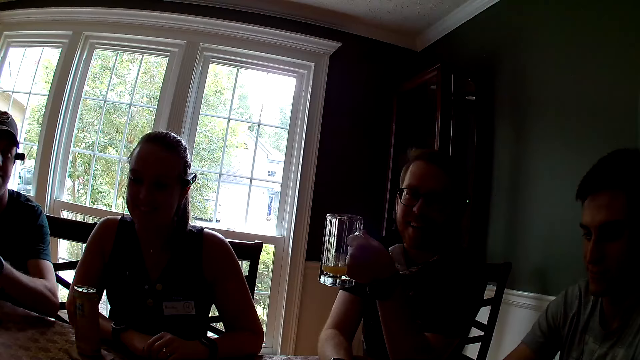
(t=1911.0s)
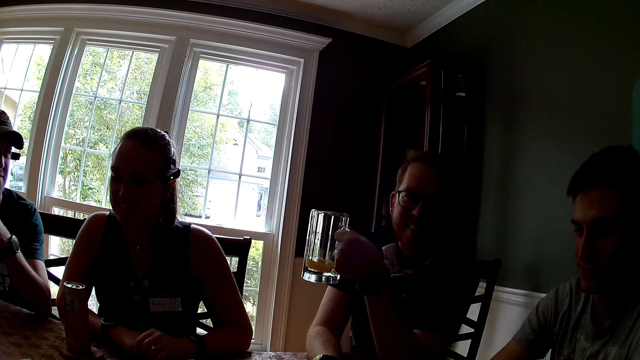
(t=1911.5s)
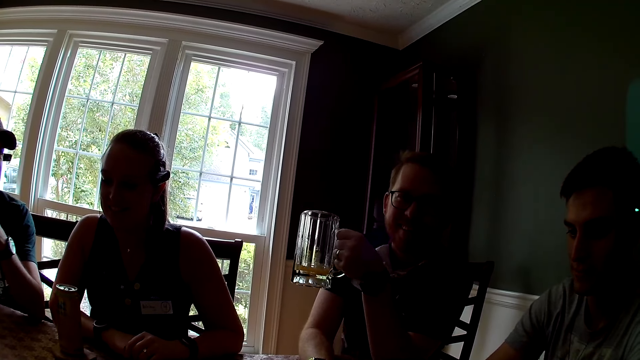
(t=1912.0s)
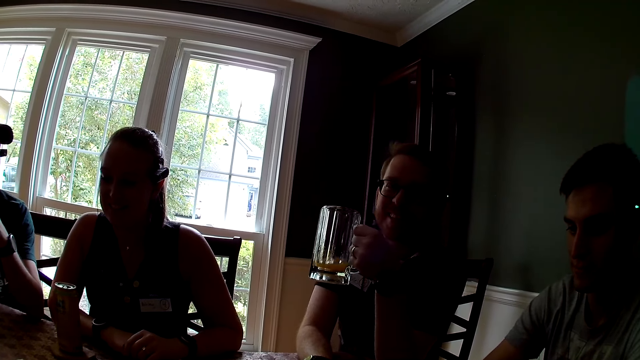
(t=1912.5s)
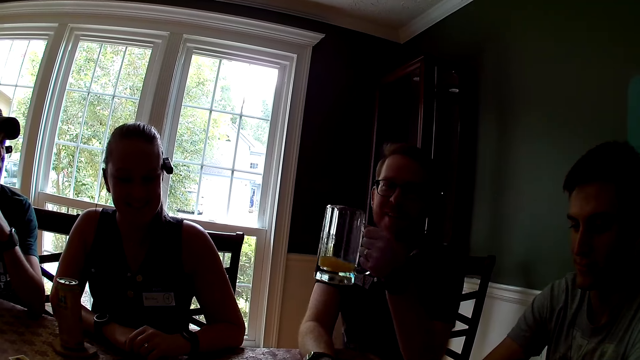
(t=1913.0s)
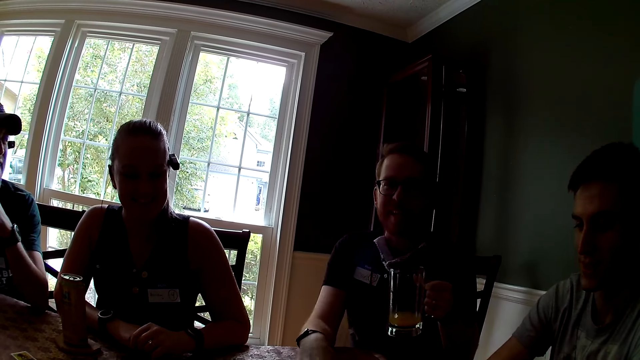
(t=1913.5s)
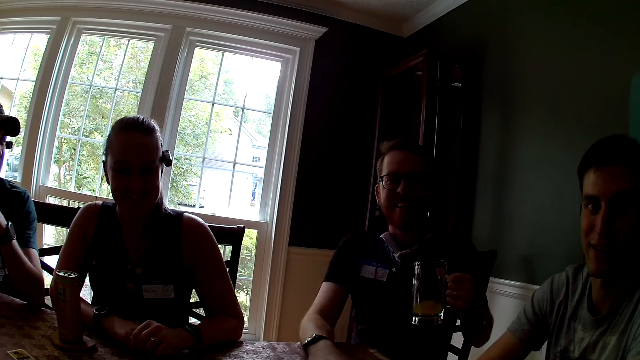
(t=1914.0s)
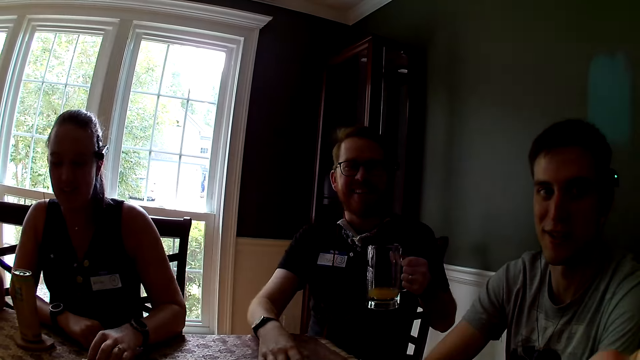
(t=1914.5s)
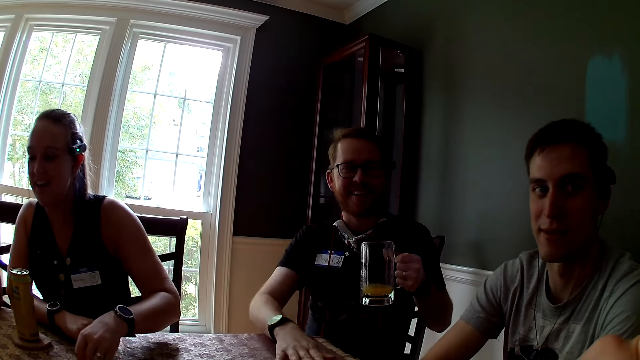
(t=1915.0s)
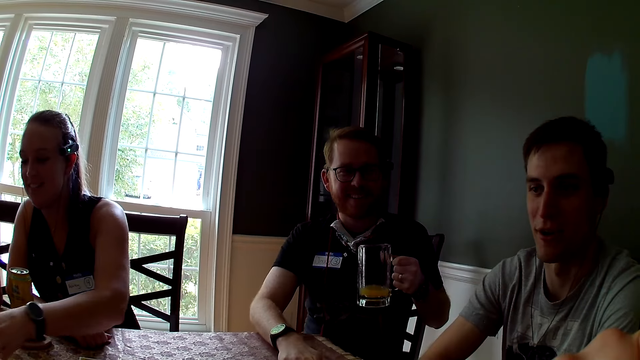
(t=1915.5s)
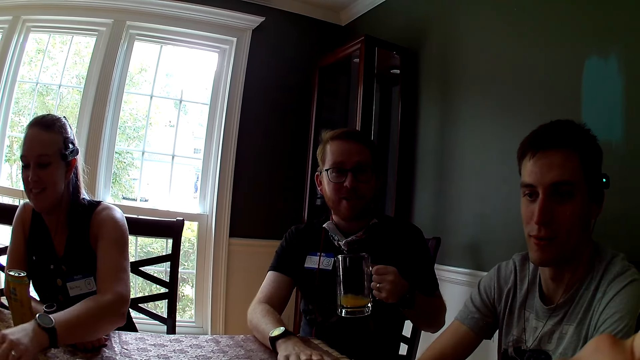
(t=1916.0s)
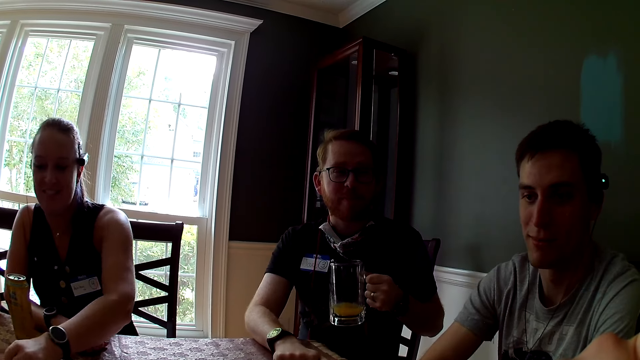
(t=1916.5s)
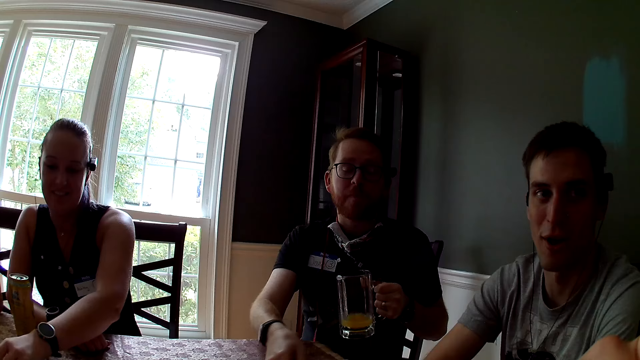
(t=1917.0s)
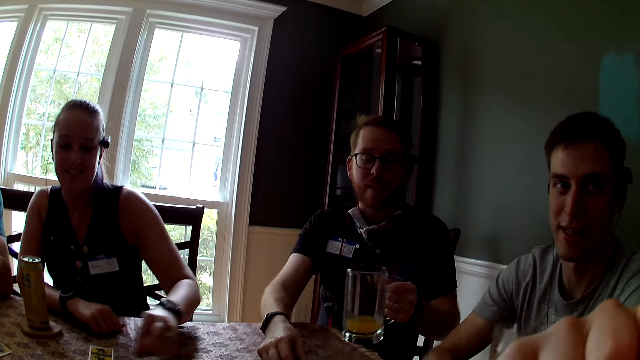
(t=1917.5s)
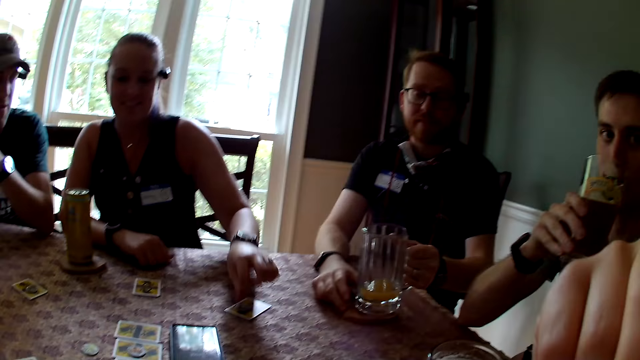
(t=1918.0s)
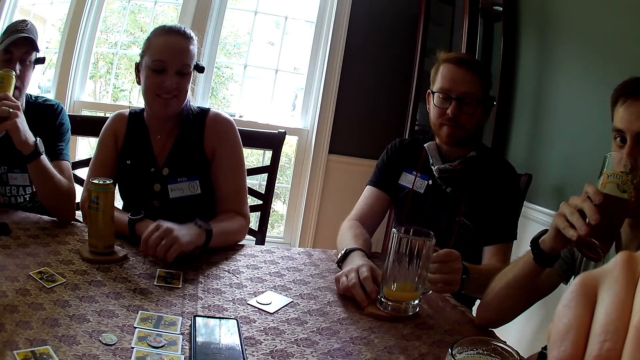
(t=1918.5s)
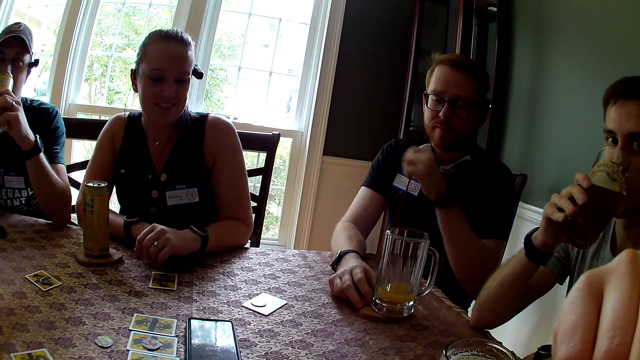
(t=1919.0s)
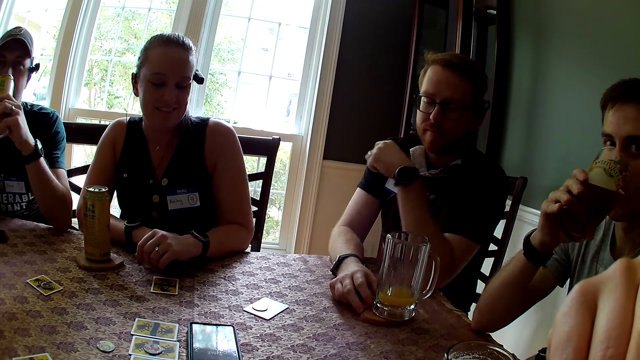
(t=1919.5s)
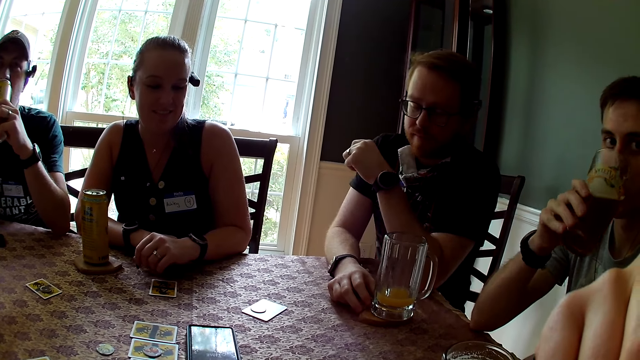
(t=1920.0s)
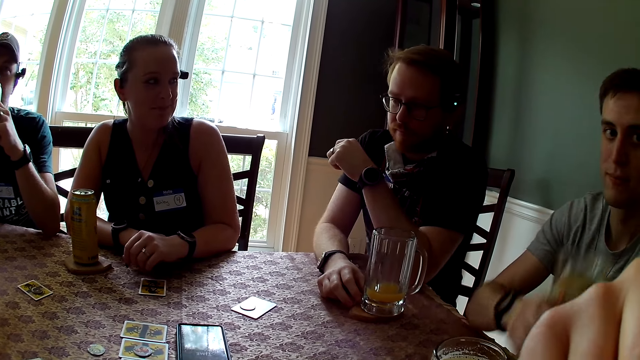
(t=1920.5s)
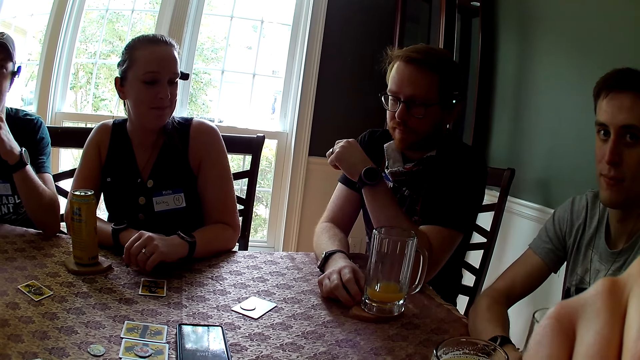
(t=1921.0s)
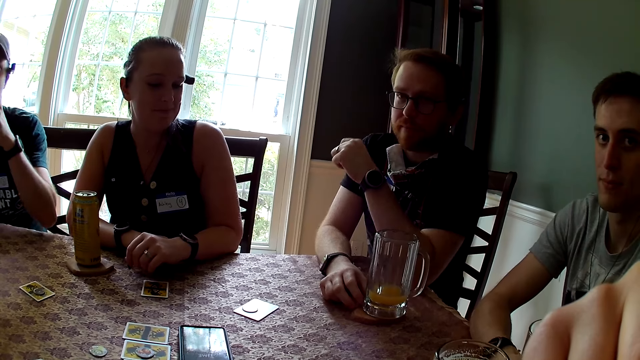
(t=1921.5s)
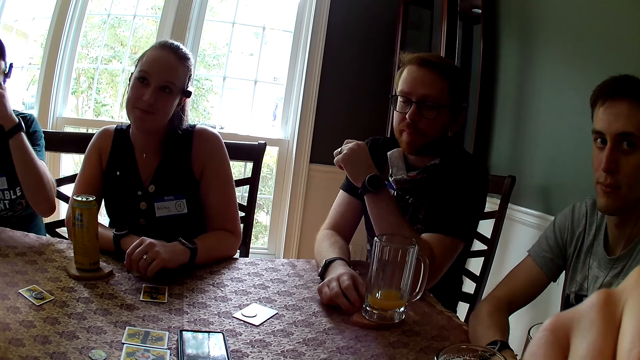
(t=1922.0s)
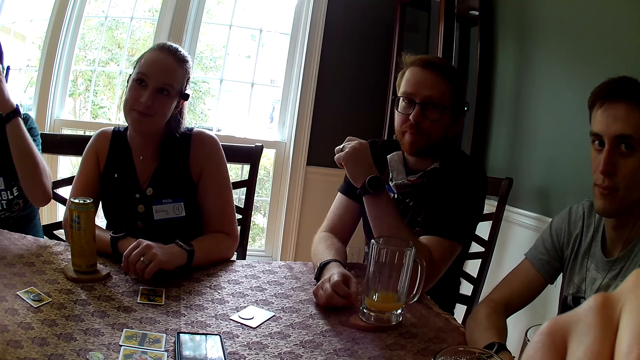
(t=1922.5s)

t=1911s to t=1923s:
The camera wearer looks at a man. They look at another man. A woman picks a token from the table with her left hand. The woman drops the token on a card with her left hand. A man drops the cup of beer on the table with his left hand. Another man drinks beer from a cup in his right hand. A third man drinks beer from a can in his left hand. The man with the cup drops the cup of beer on the table with his right hand.

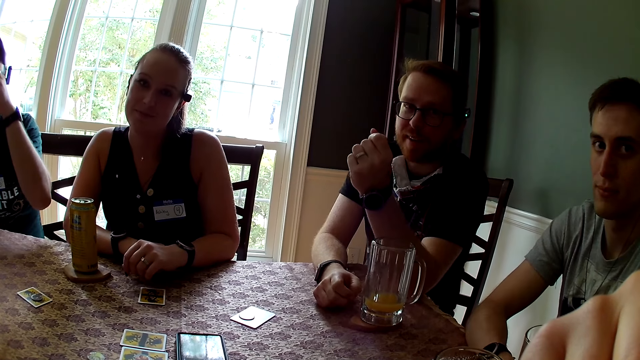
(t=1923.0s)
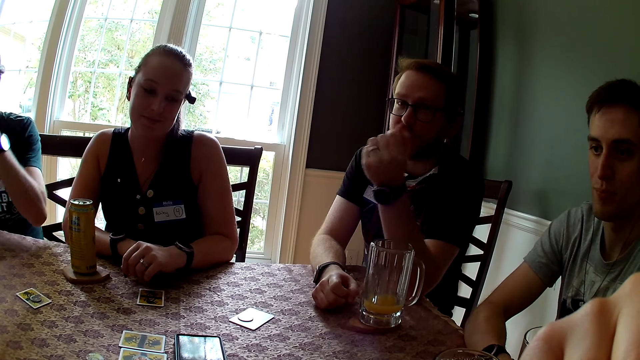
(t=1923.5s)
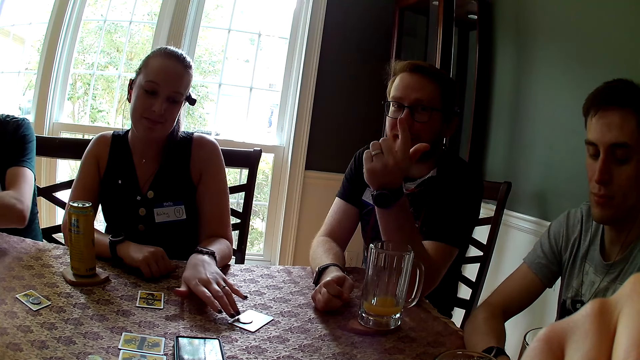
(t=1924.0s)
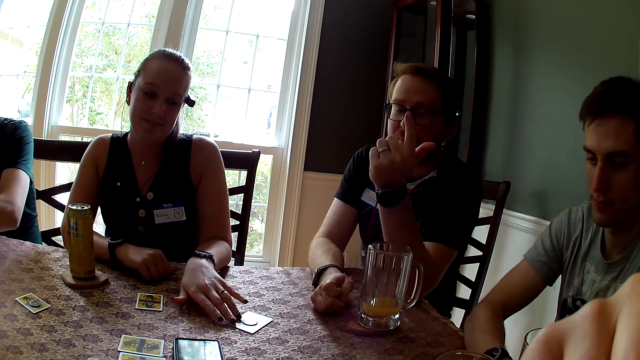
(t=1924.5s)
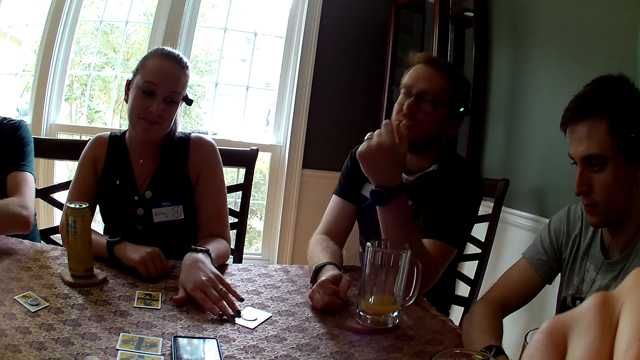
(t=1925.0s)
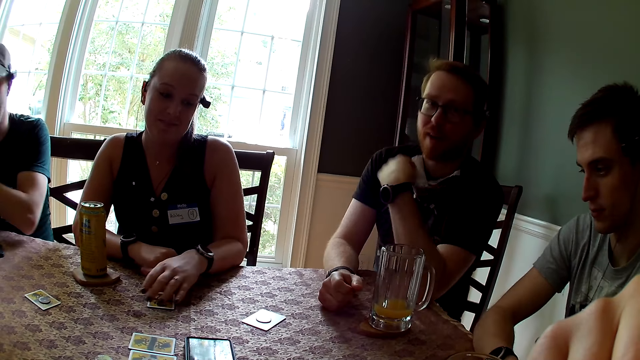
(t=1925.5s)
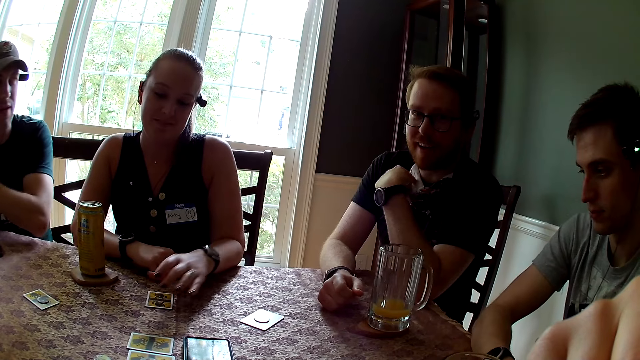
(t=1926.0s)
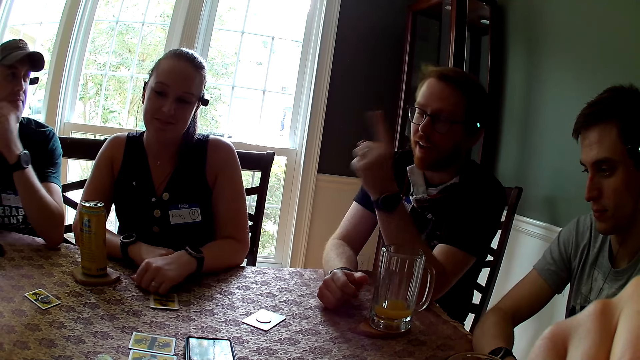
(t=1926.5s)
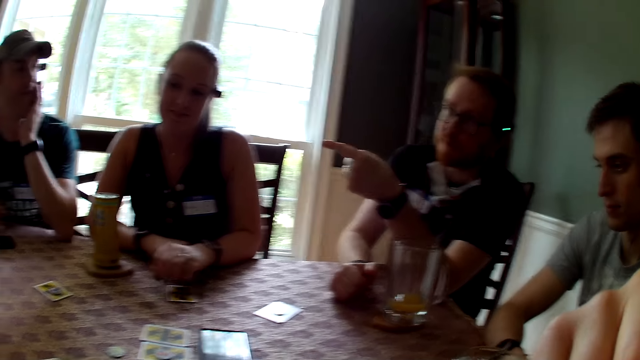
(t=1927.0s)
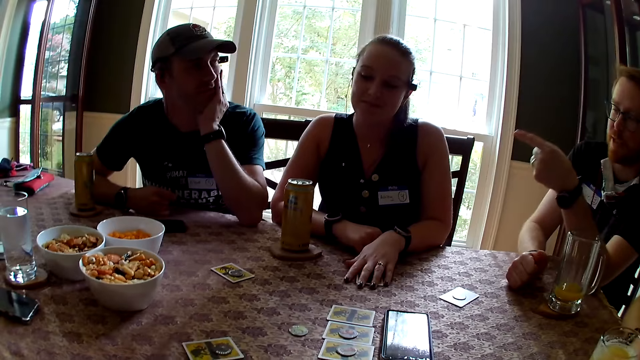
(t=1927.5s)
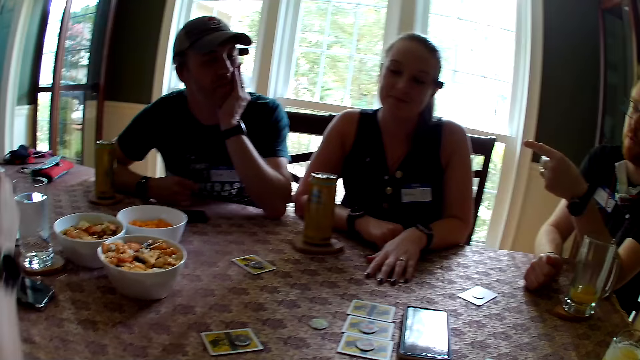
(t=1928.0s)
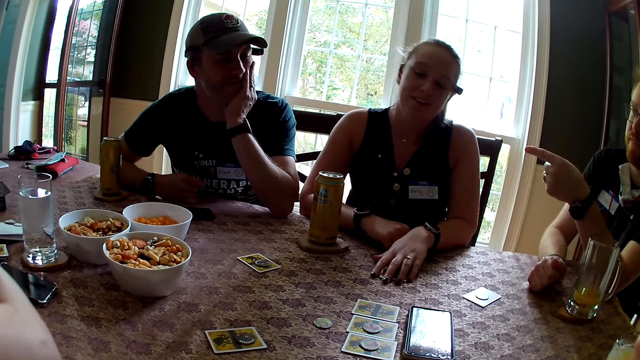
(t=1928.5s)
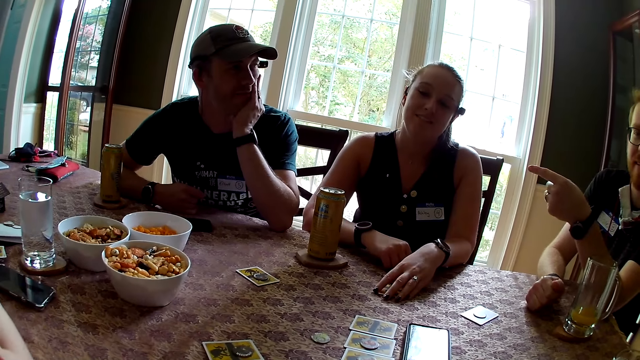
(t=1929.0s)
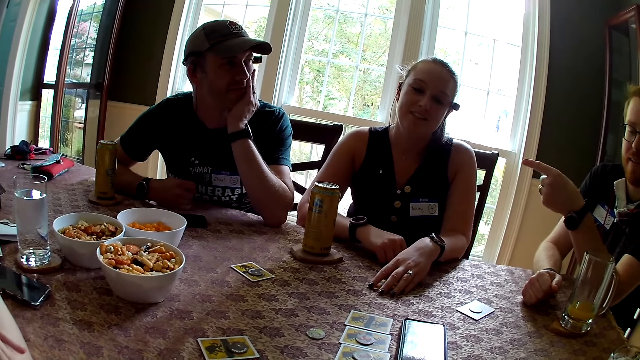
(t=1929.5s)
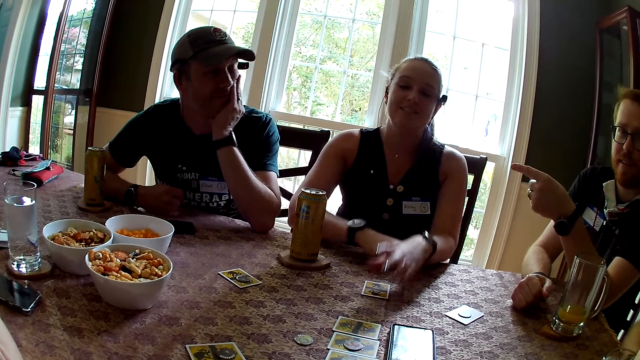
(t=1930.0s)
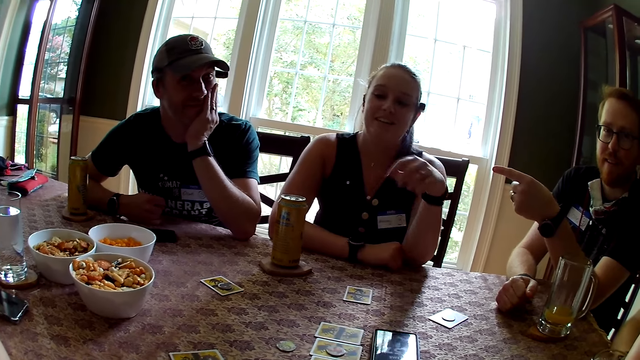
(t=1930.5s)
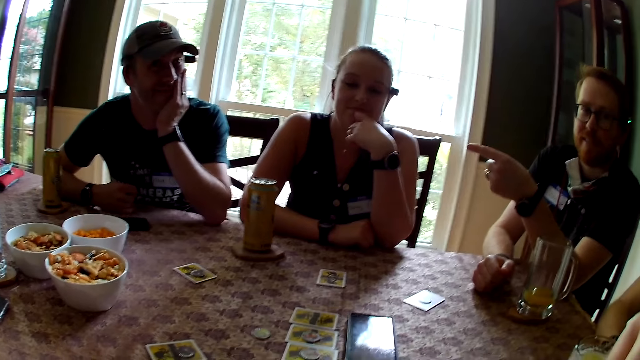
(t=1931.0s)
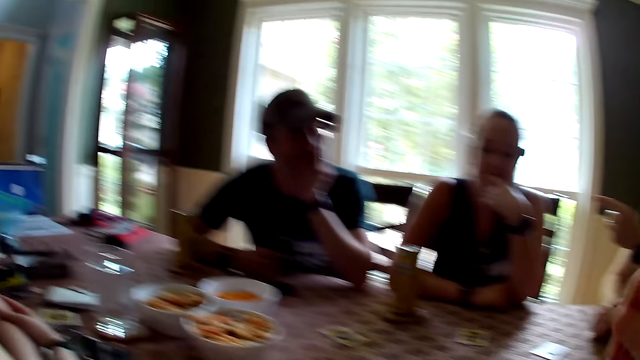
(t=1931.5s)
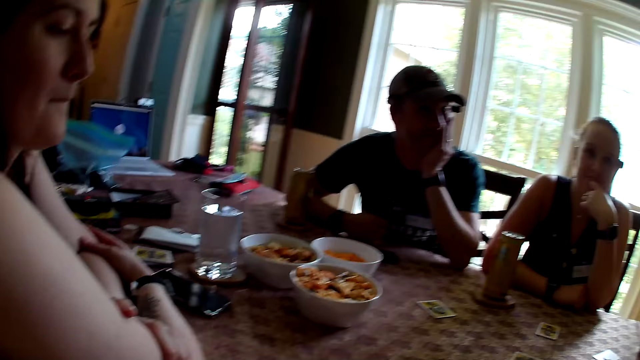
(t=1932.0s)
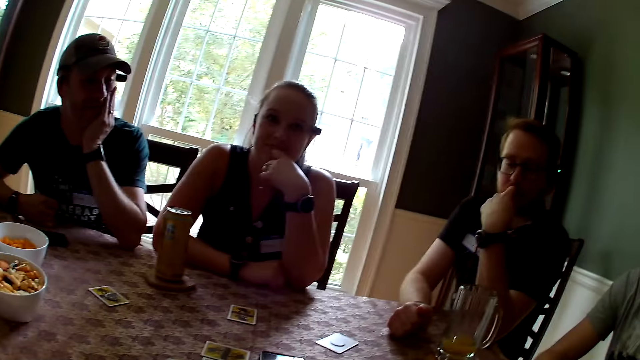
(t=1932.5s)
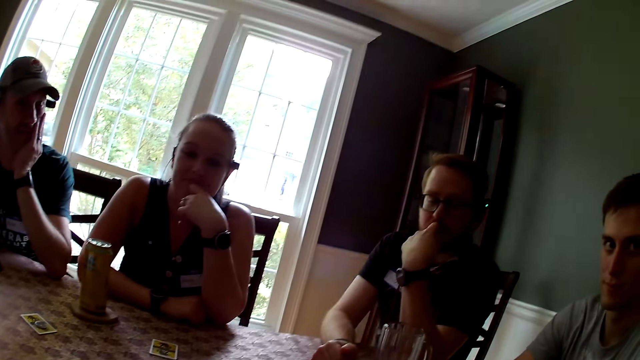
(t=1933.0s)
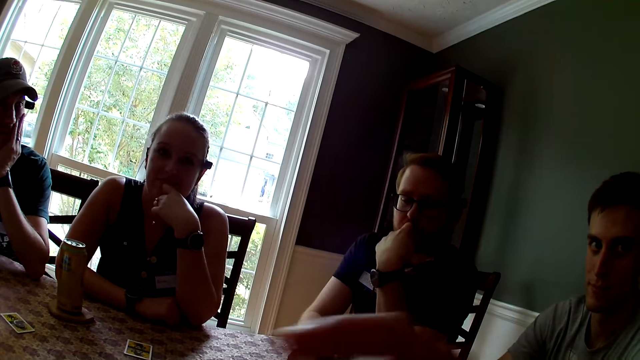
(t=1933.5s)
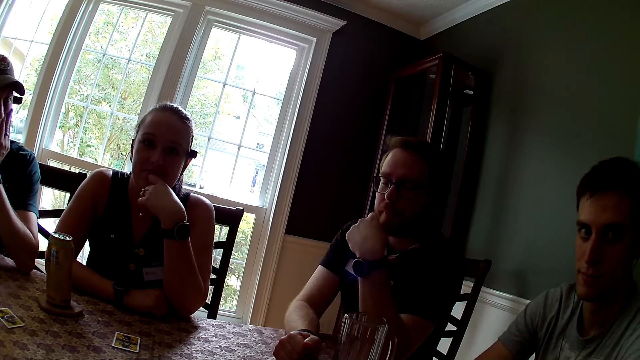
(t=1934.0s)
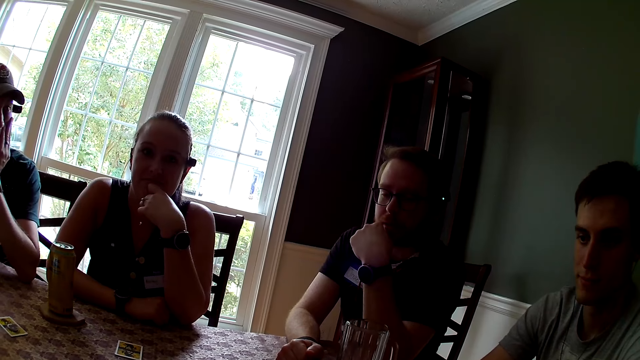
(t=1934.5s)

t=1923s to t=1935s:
The camera wearer looks at a man. A woman touches a card on the table with her left hand. The camera wearer looks at another woman. They lift a hand.
